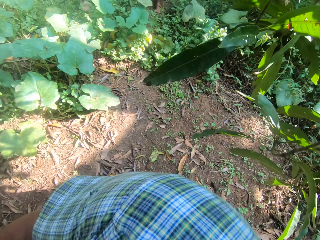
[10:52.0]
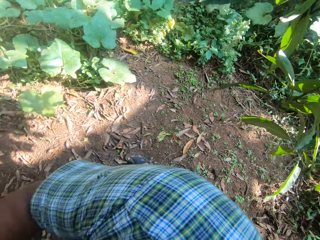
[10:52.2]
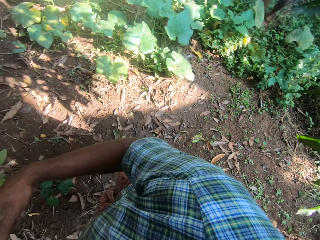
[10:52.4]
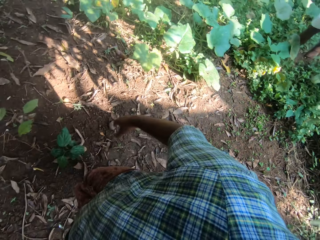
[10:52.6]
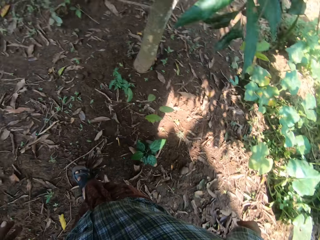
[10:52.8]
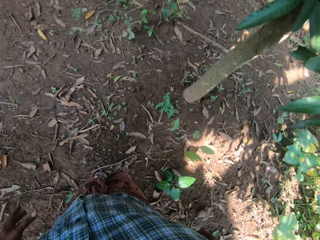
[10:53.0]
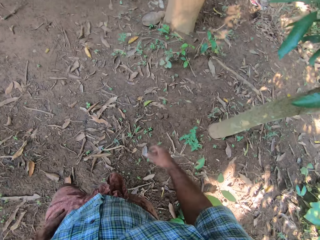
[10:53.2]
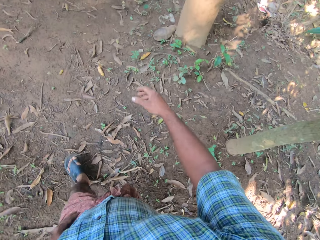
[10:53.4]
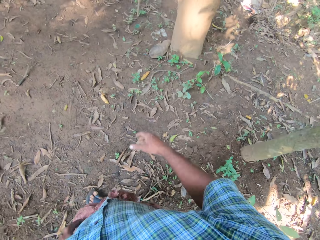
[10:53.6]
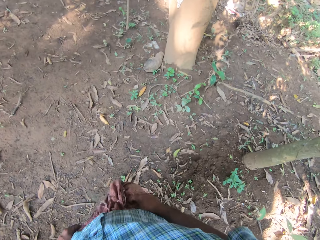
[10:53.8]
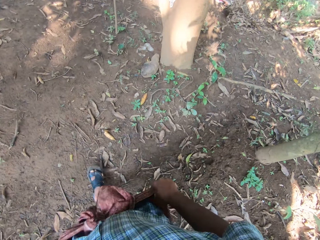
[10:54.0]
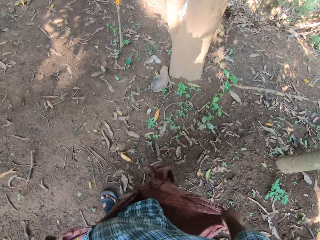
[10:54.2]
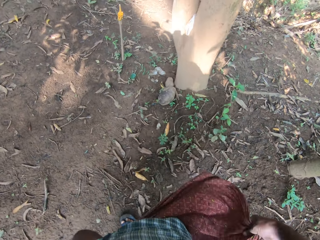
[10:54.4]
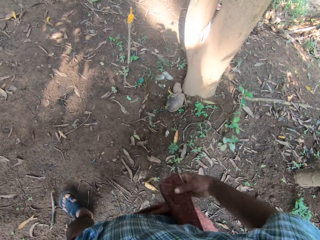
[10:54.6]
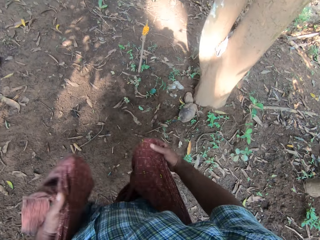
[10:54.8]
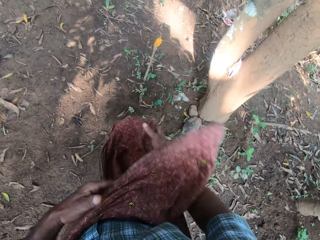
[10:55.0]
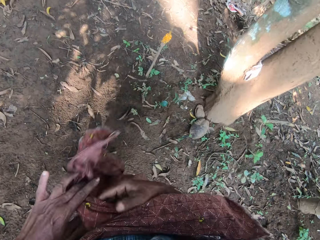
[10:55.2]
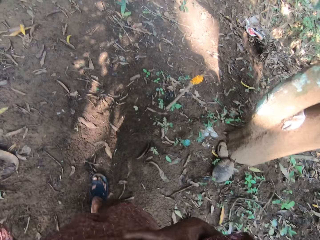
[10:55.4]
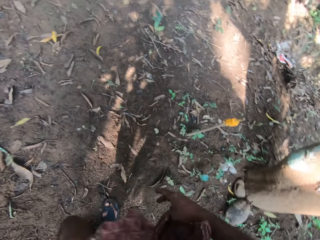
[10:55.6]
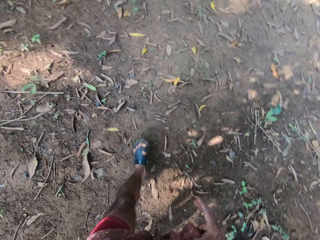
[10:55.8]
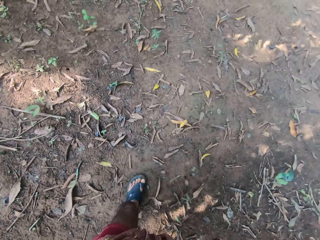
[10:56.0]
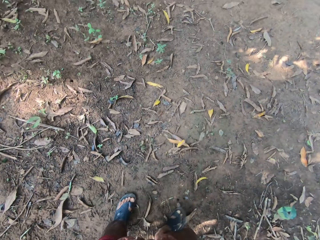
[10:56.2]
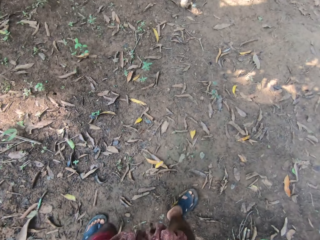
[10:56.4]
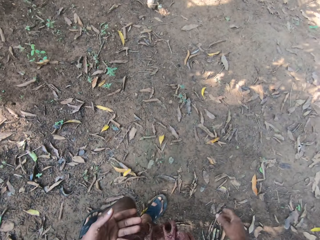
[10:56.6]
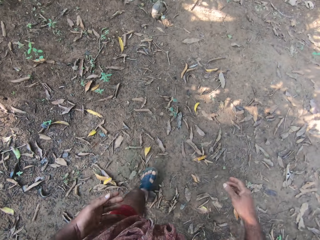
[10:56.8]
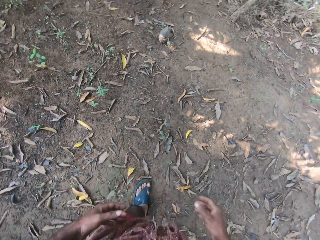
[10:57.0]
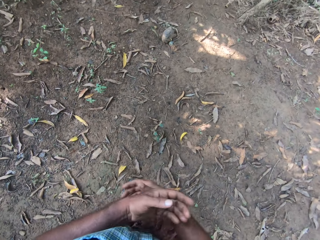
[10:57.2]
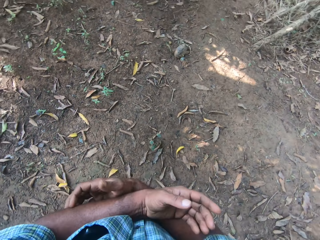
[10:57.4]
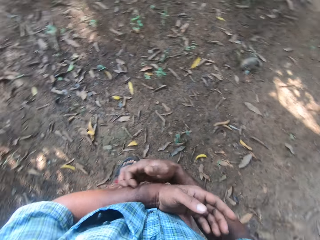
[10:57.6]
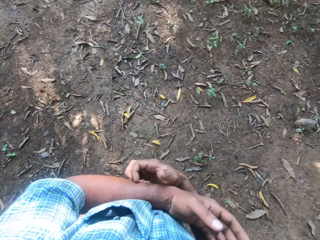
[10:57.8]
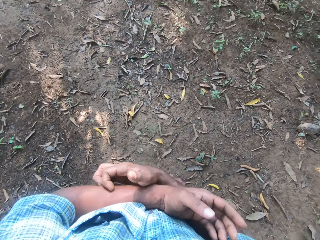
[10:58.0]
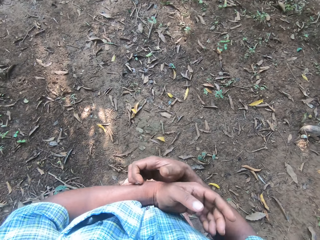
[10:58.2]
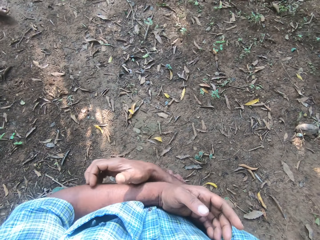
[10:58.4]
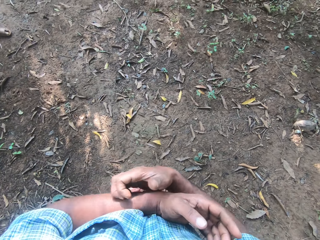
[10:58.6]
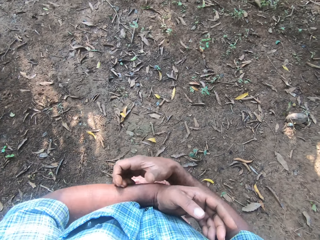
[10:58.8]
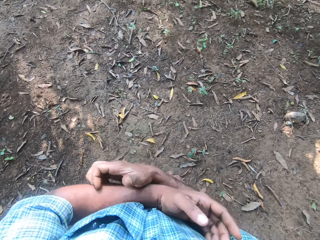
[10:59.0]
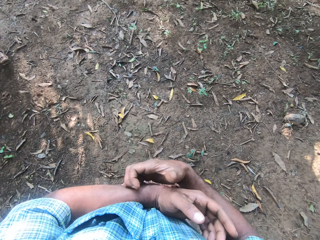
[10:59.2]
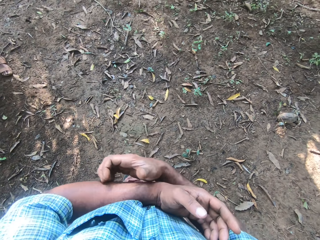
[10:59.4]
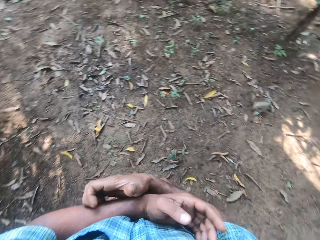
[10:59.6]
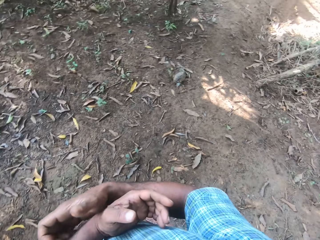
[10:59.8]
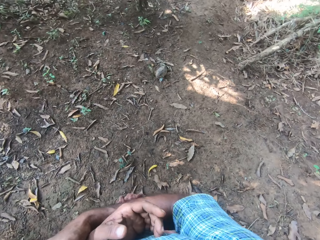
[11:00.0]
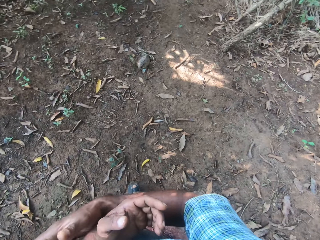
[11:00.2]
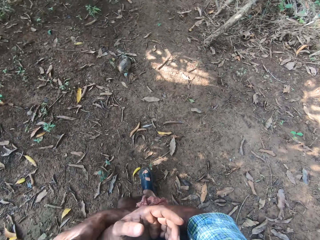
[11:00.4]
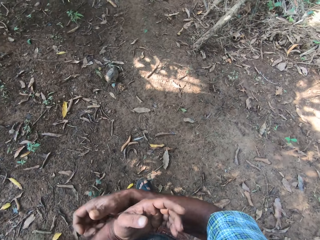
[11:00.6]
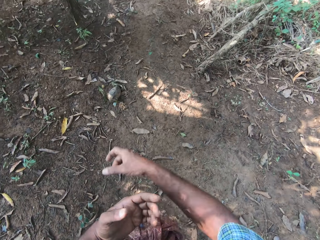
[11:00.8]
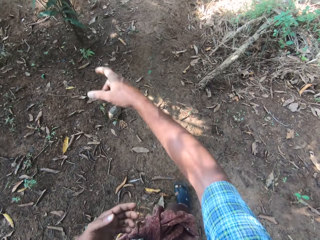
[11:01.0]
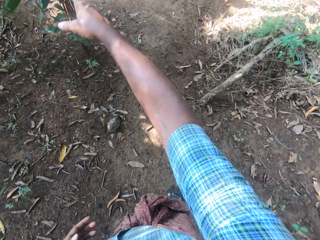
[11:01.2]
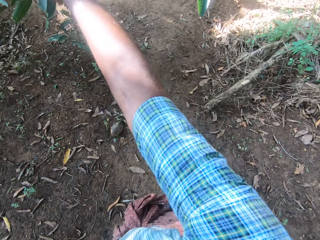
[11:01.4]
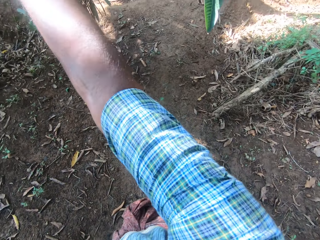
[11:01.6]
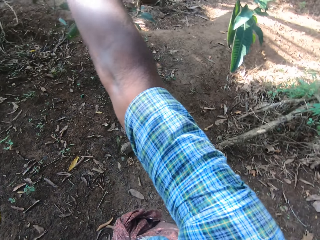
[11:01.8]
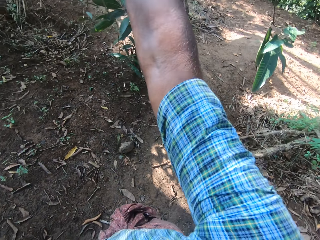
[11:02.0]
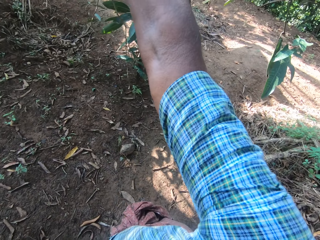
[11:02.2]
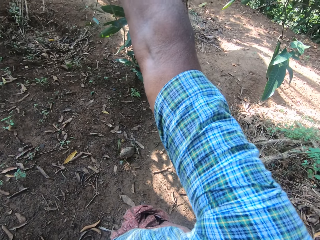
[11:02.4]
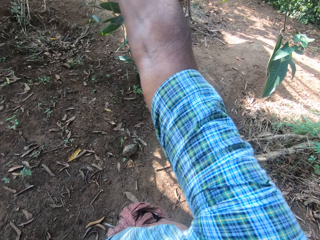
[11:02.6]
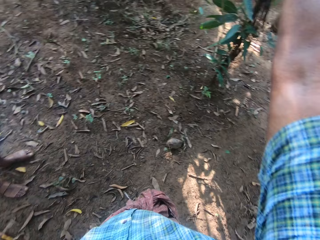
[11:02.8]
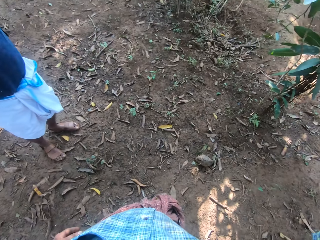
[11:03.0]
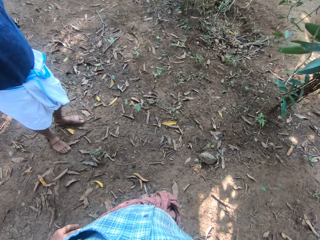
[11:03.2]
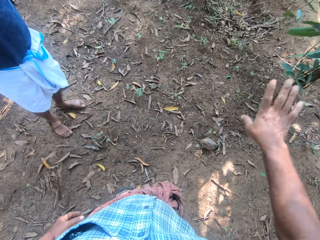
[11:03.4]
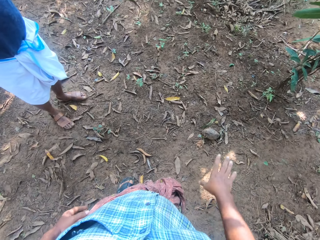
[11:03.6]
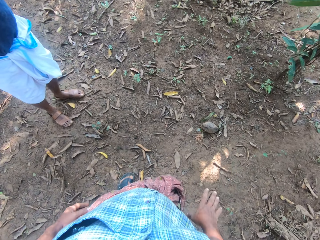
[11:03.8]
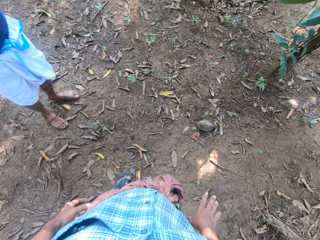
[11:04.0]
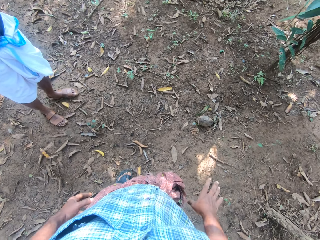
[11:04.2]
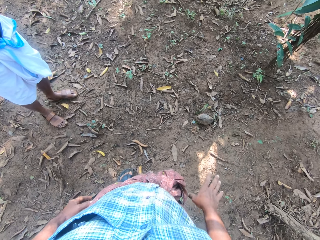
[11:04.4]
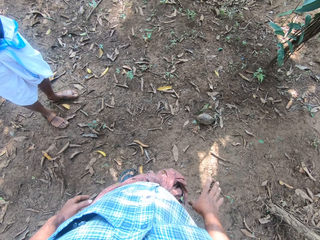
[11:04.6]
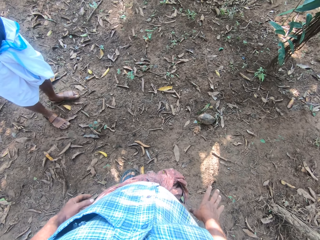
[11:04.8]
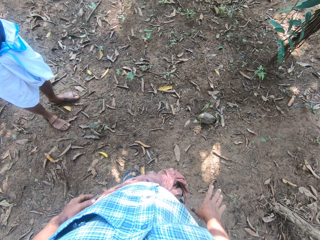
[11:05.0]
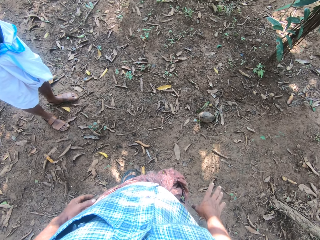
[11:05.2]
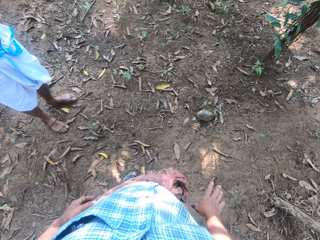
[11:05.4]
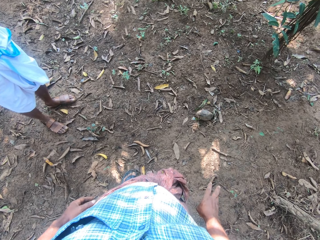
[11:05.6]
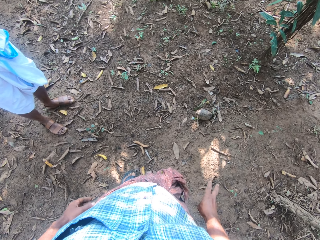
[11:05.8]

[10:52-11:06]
The camera wearer scratches the hand. They look around and lift their hands.

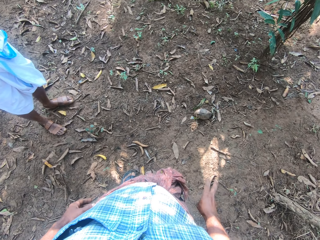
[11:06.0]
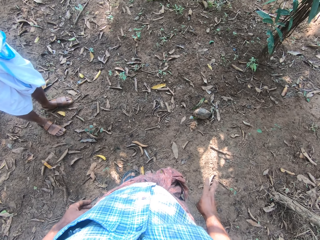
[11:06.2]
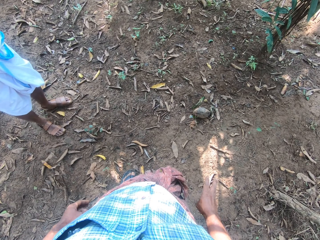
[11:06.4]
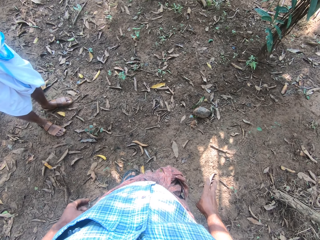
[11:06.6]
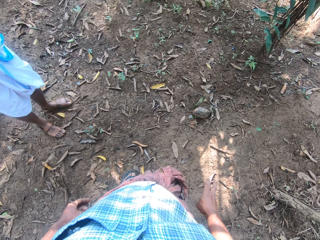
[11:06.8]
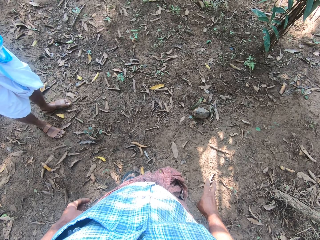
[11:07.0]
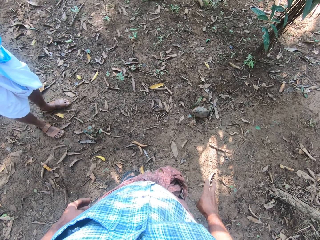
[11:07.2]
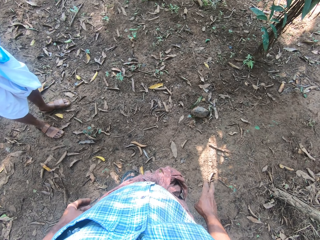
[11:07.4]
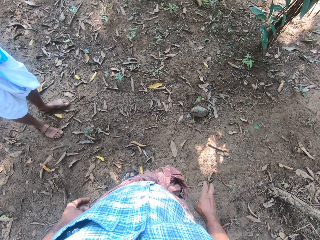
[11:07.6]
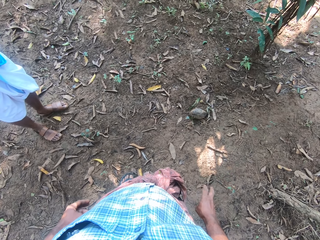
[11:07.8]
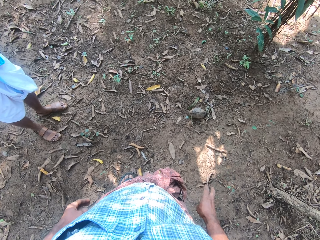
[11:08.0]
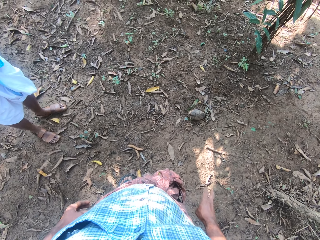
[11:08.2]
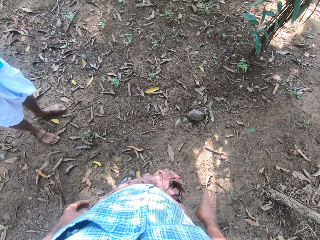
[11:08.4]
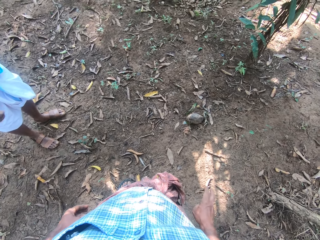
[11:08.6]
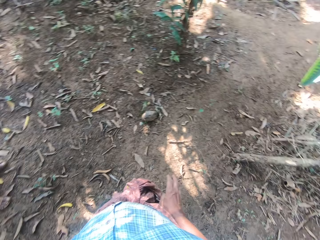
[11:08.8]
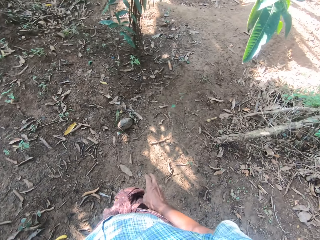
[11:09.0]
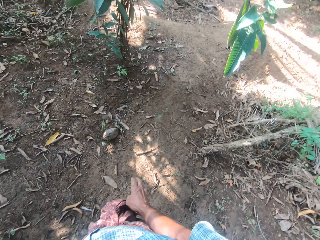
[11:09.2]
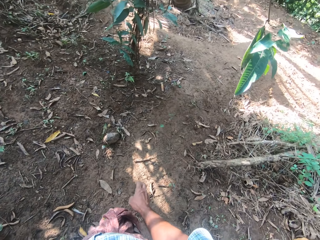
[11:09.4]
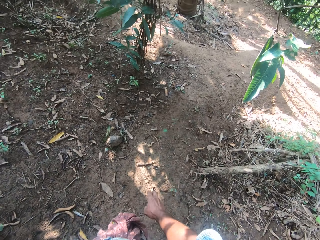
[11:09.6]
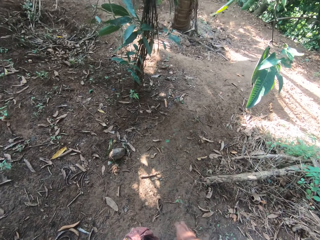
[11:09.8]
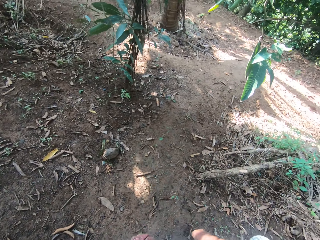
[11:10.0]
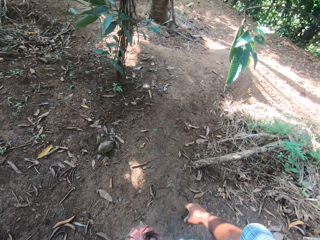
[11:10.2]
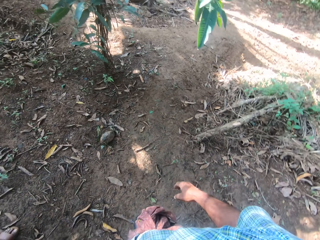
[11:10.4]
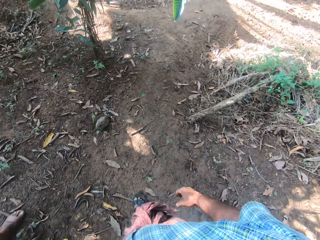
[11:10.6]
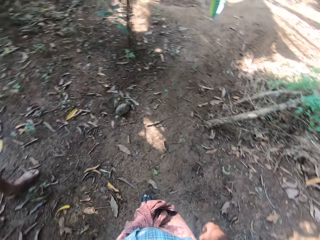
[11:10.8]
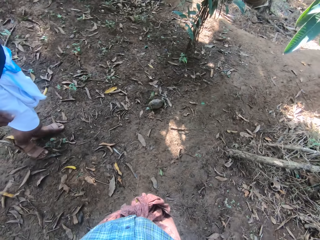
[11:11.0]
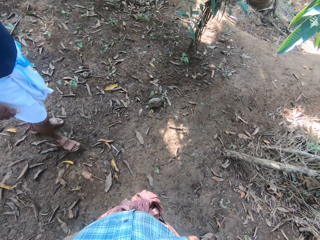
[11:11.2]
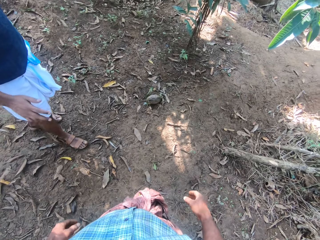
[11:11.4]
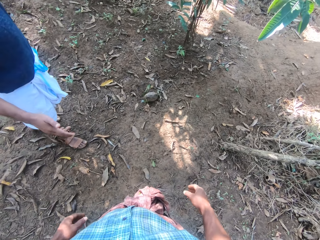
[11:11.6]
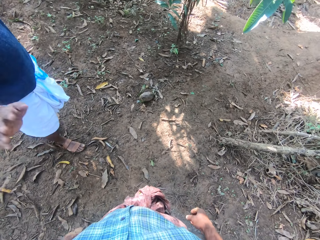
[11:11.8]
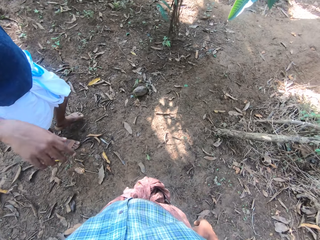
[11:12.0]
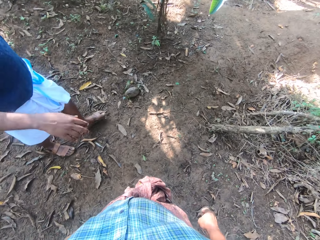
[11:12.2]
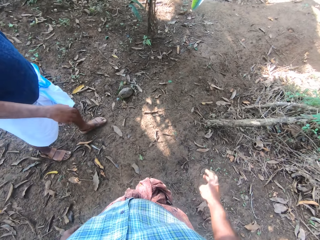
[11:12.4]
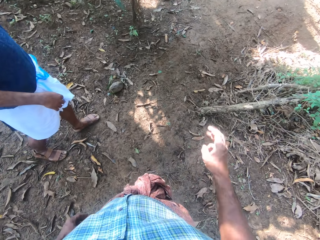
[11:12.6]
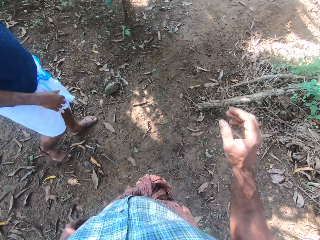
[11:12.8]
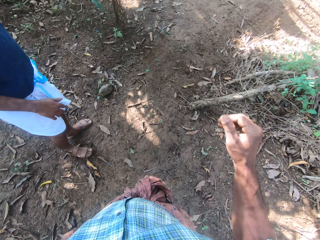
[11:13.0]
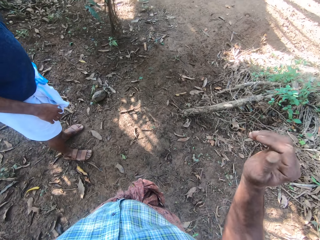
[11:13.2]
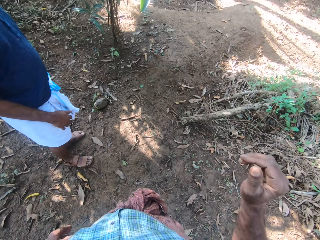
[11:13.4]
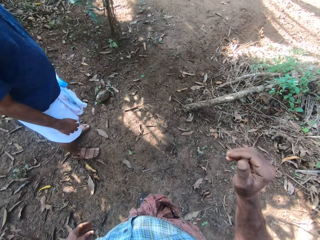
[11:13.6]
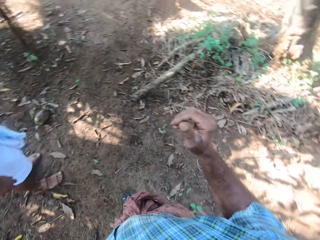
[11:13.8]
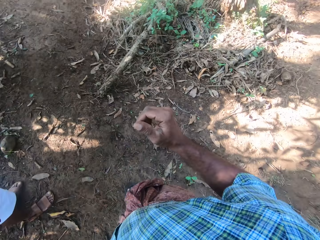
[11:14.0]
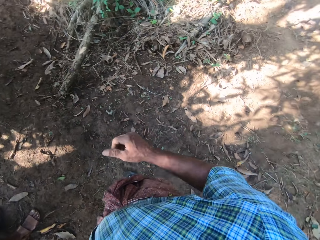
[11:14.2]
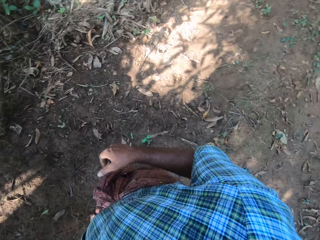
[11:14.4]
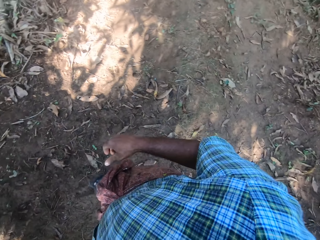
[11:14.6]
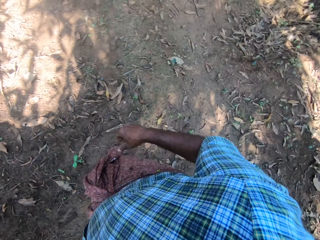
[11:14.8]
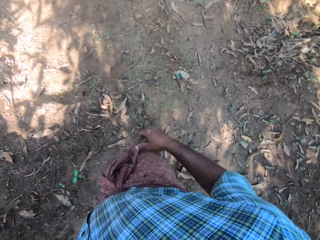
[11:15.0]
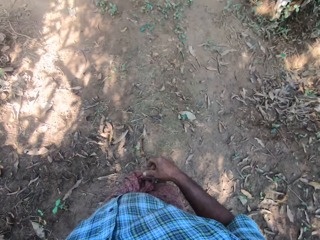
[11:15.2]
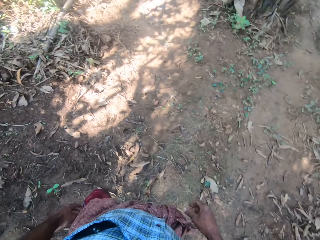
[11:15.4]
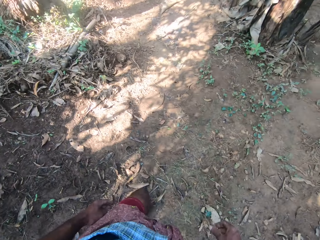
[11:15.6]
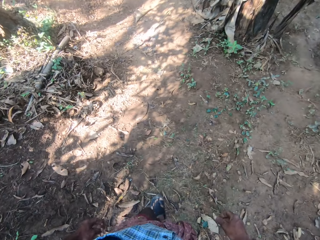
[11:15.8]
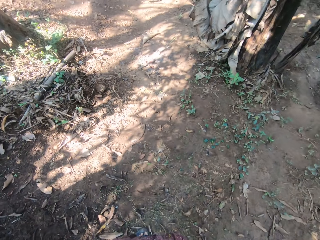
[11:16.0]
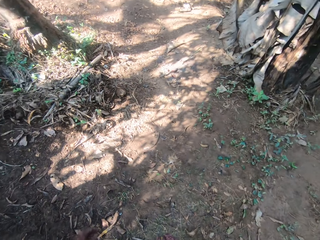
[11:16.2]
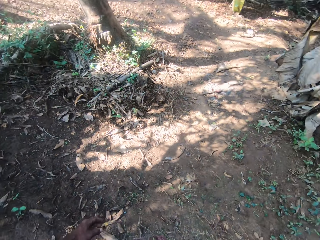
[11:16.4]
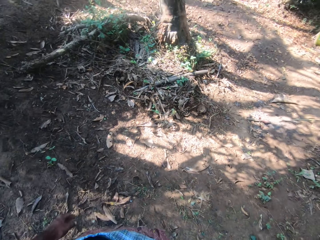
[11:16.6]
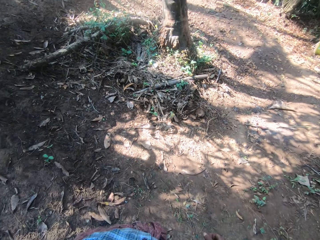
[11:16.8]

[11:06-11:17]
The camera wearer looks around. They lift their right hand, walk on the ground and look around.
